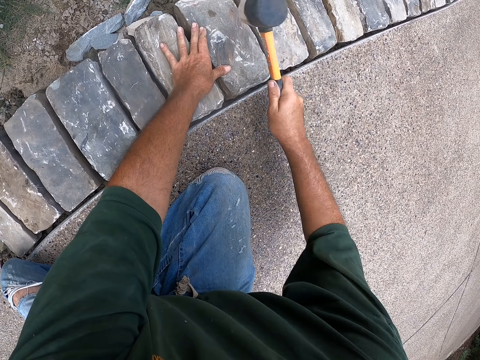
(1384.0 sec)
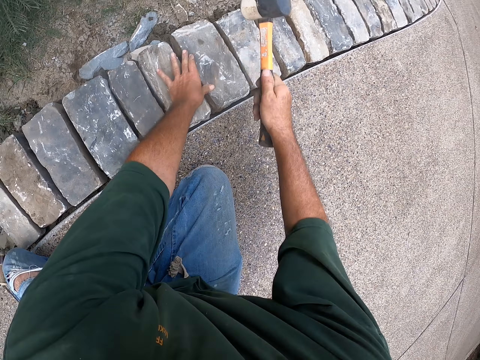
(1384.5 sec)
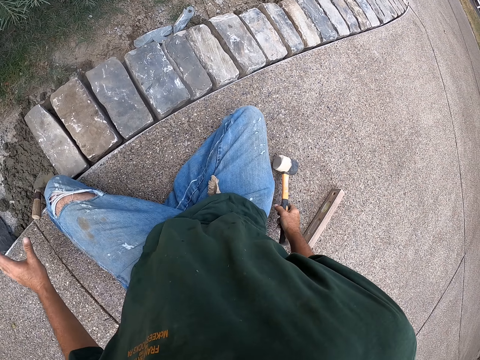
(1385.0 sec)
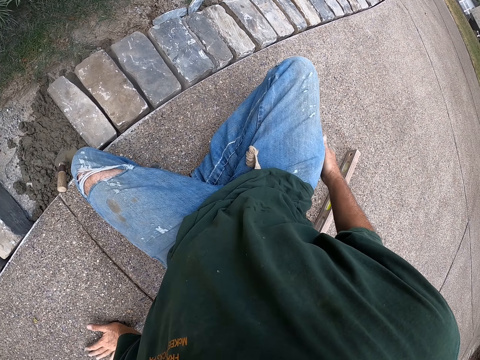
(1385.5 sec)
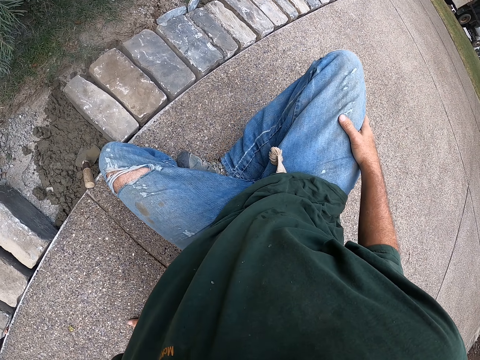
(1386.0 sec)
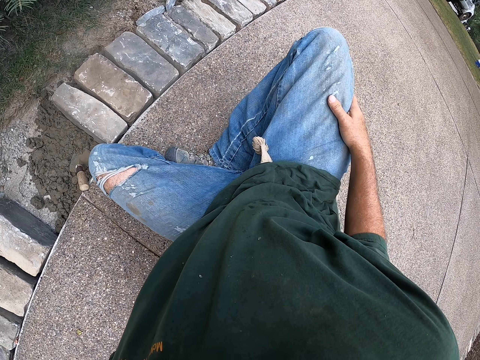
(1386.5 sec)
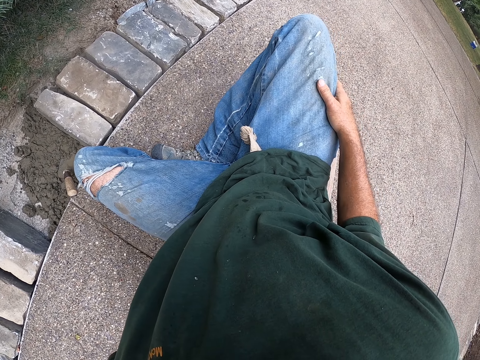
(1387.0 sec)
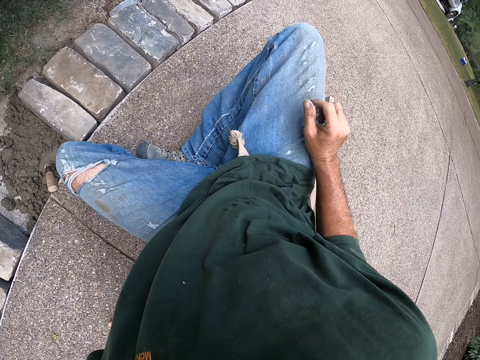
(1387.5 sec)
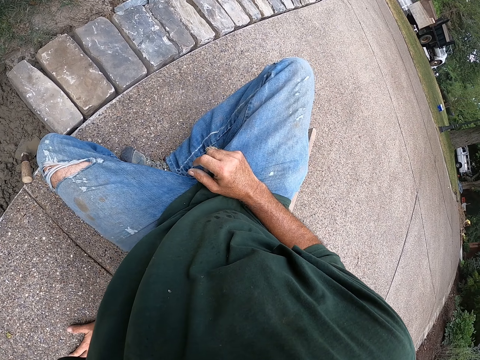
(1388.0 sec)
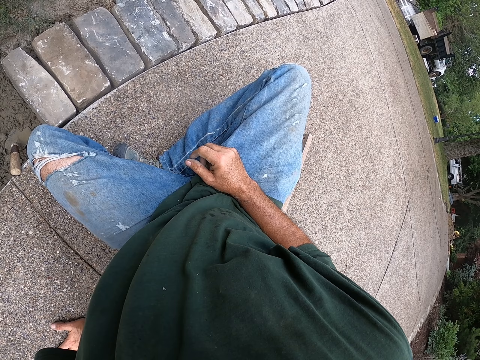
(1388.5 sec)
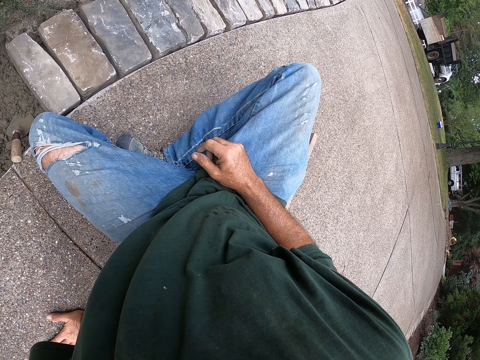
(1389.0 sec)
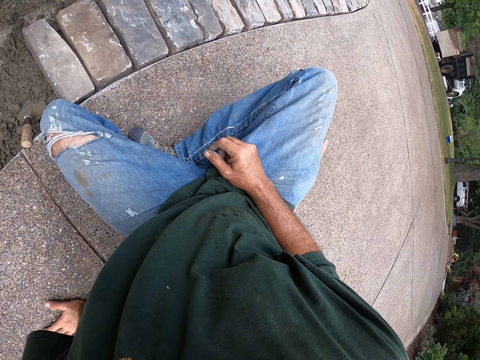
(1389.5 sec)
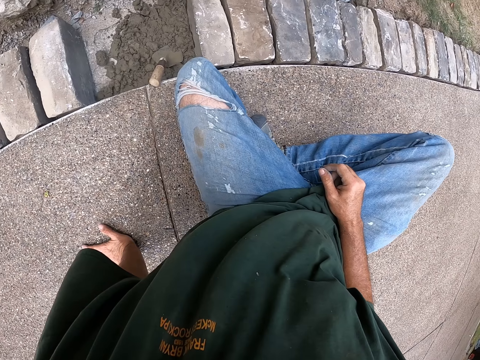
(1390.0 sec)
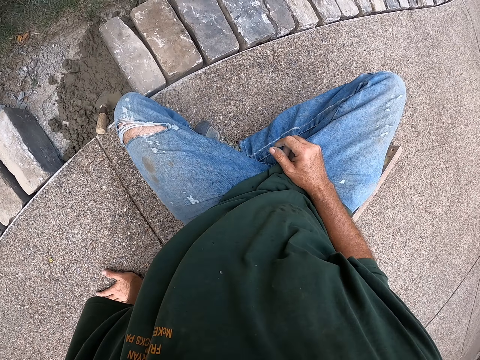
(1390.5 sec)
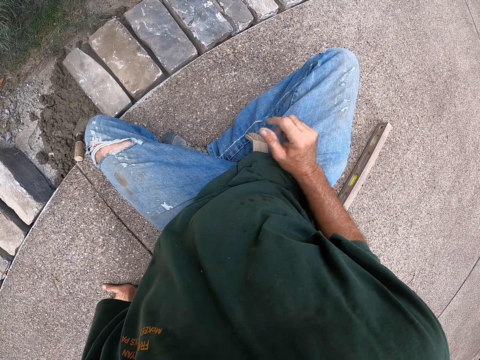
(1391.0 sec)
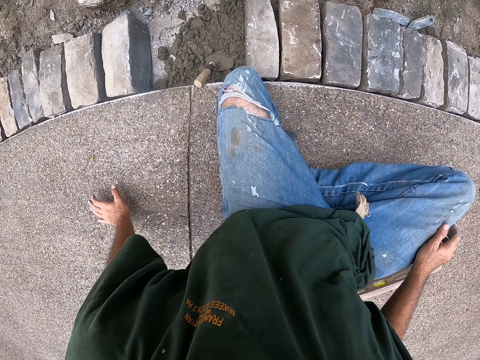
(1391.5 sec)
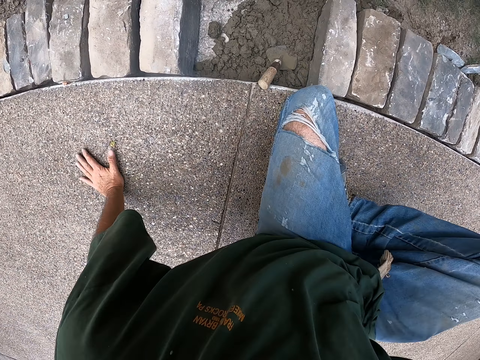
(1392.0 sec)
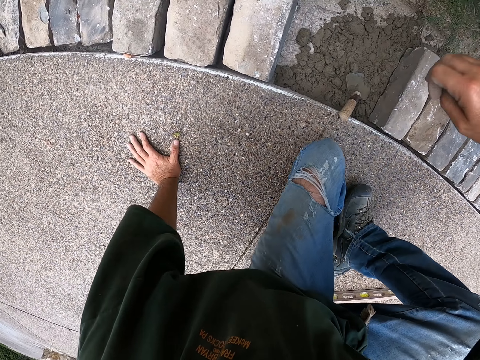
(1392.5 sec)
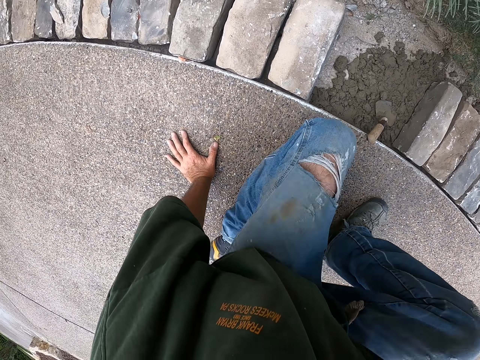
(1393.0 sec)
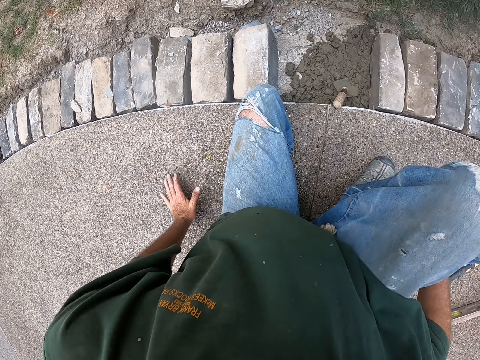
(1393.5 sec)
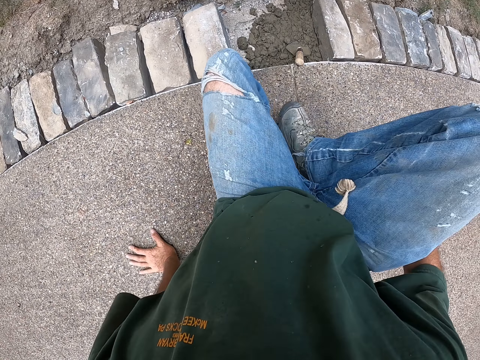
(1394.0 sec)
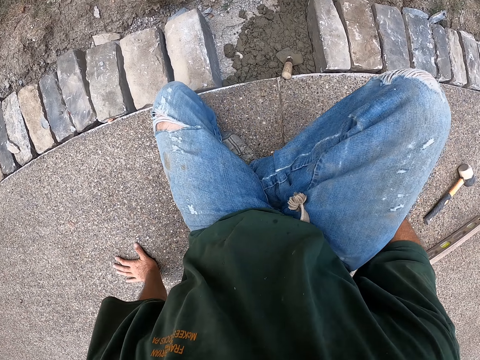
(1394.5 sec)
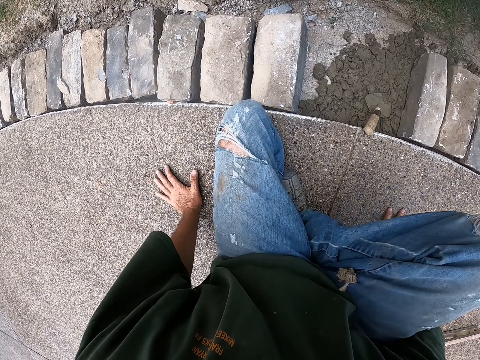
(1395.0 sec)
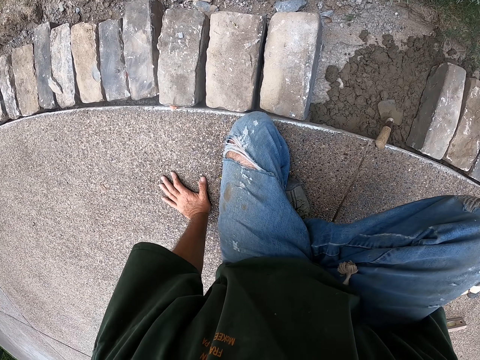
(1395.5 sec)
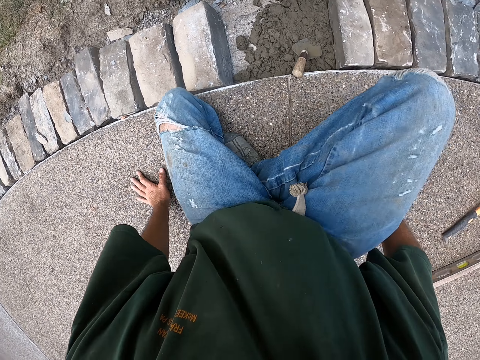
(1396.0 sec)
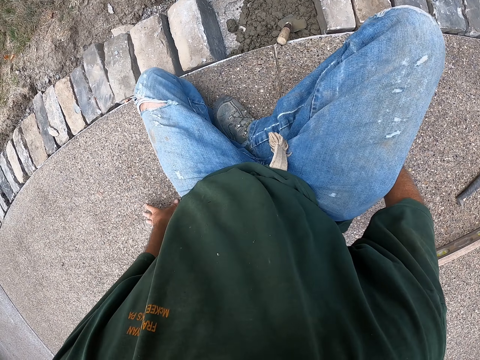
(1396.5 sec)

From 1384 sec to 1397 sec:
The camera wearer puts down the hammer. He leans to the left. He moves his hand. He looks at the bricks. He moves to the left, beside the bricks.

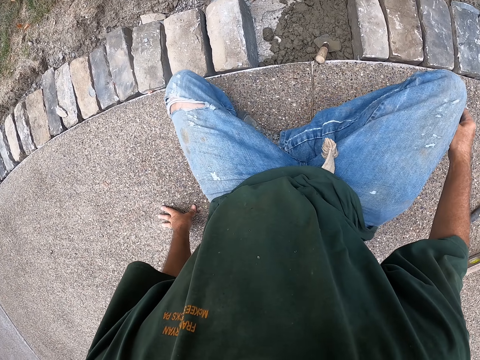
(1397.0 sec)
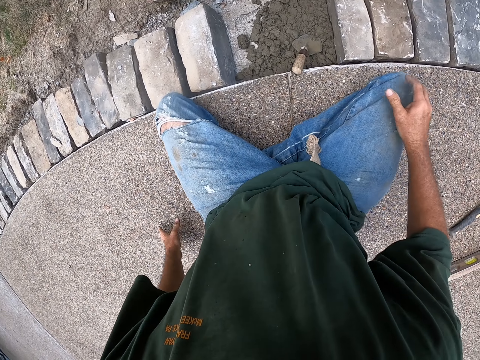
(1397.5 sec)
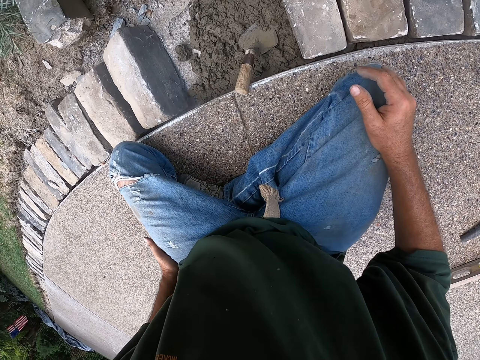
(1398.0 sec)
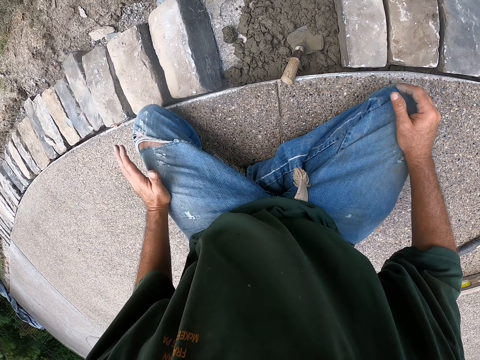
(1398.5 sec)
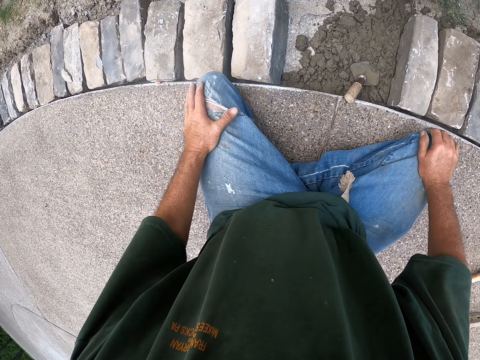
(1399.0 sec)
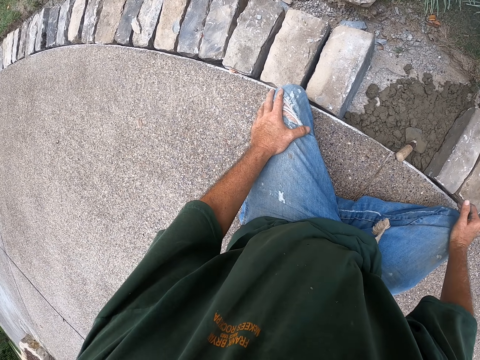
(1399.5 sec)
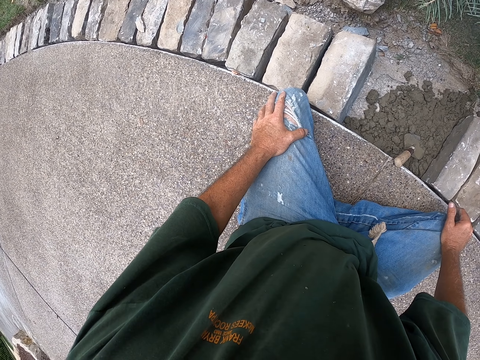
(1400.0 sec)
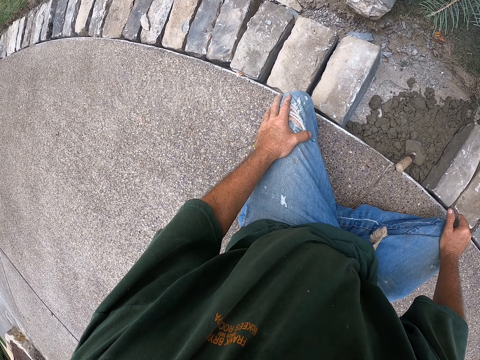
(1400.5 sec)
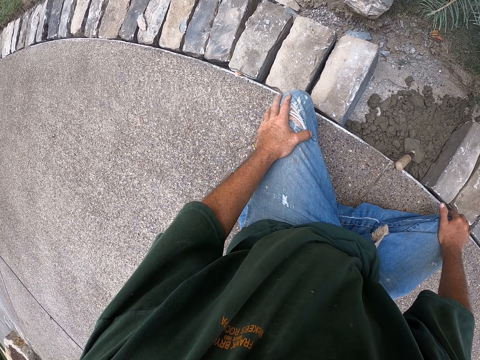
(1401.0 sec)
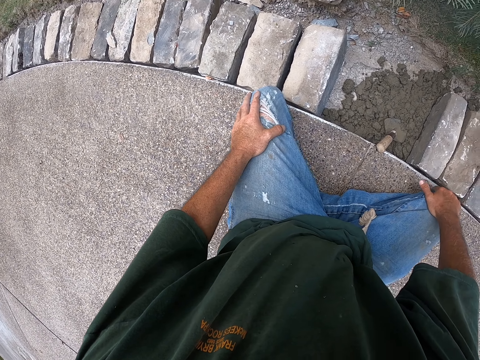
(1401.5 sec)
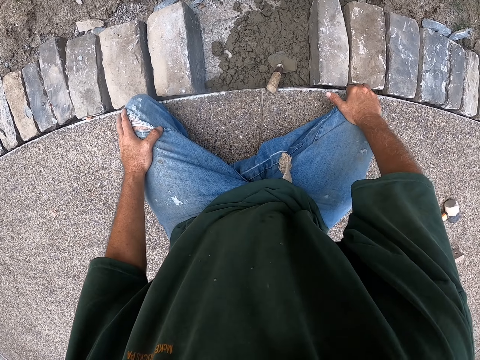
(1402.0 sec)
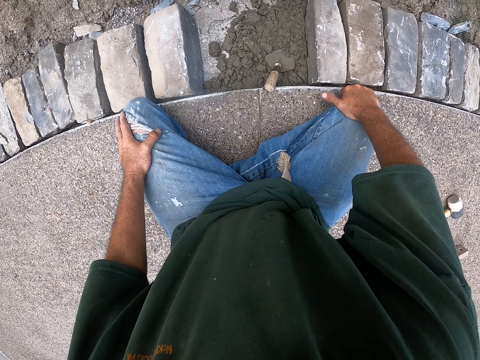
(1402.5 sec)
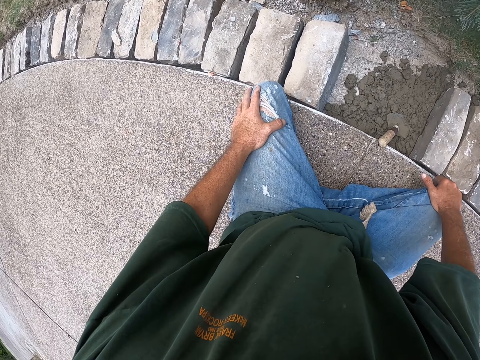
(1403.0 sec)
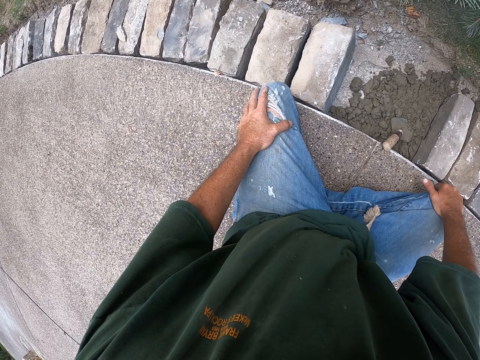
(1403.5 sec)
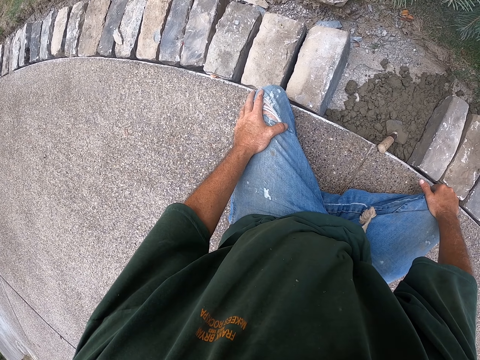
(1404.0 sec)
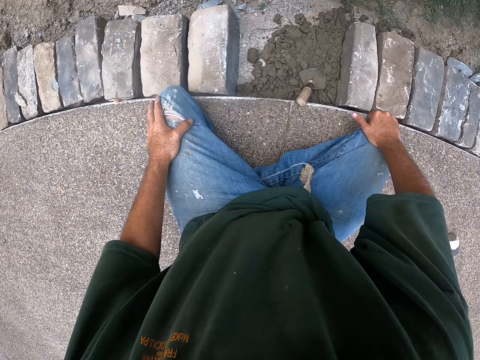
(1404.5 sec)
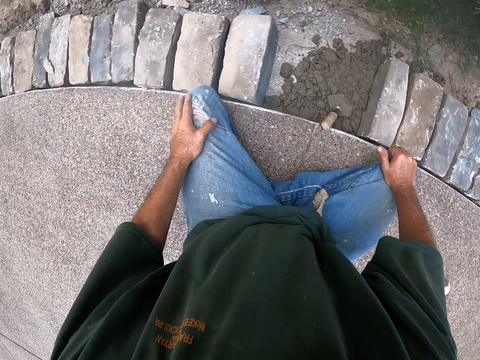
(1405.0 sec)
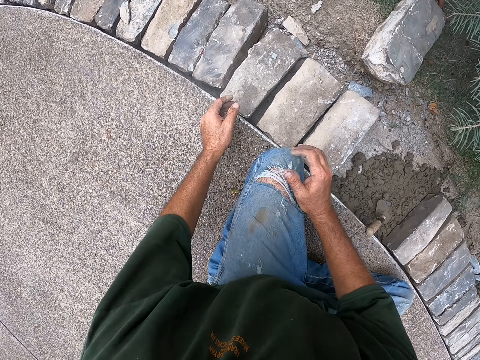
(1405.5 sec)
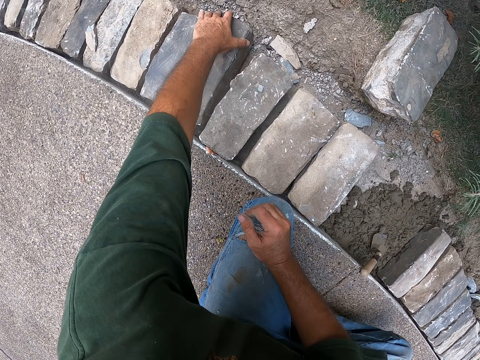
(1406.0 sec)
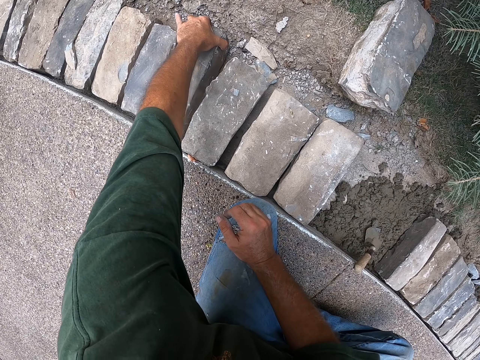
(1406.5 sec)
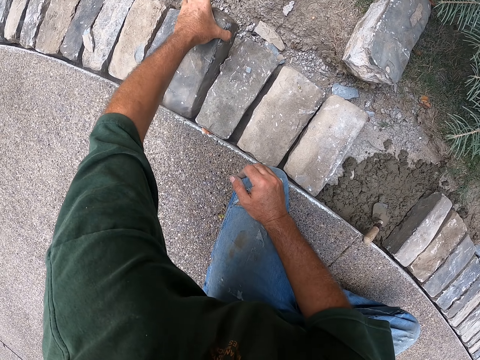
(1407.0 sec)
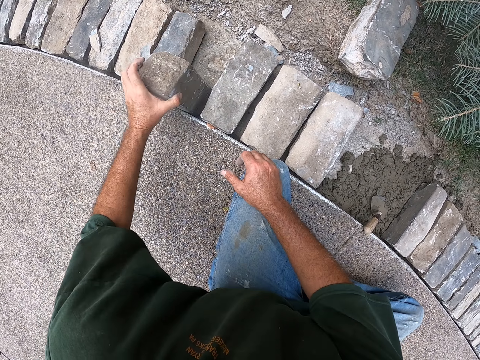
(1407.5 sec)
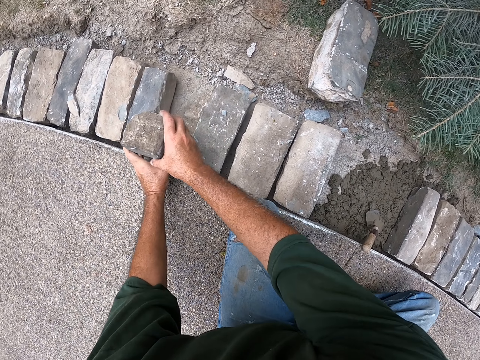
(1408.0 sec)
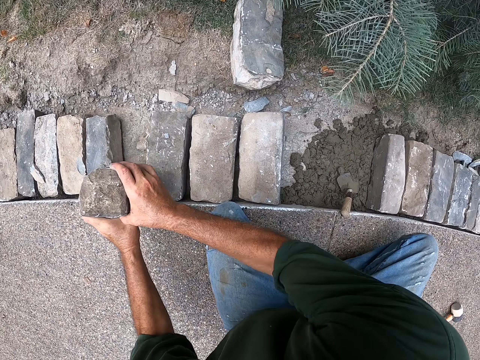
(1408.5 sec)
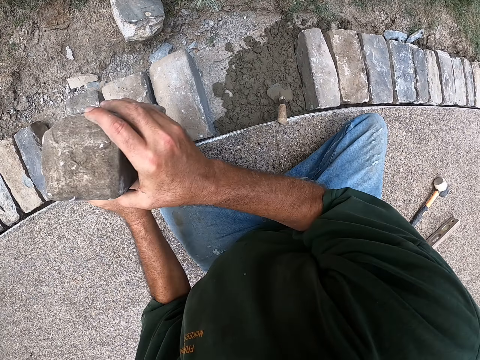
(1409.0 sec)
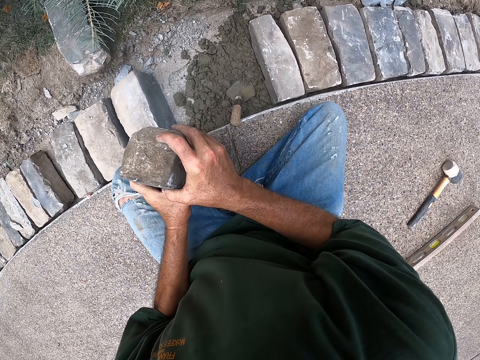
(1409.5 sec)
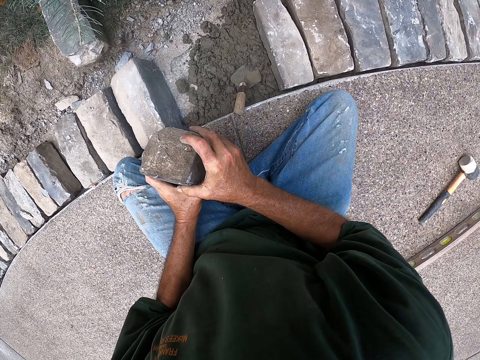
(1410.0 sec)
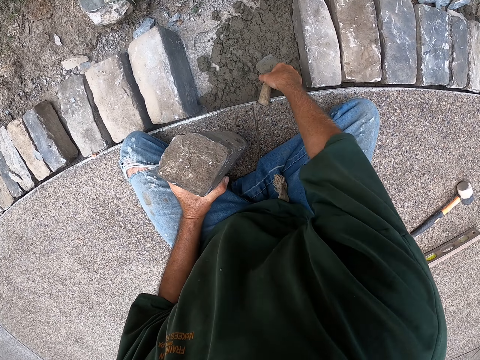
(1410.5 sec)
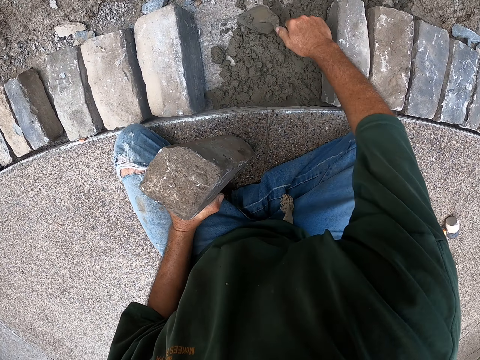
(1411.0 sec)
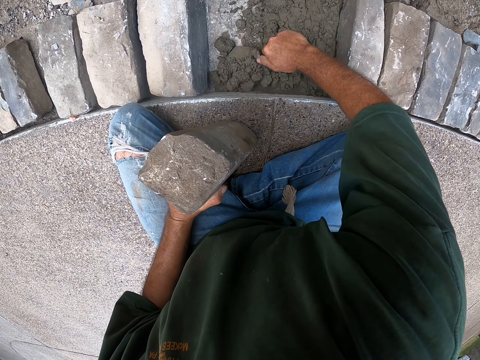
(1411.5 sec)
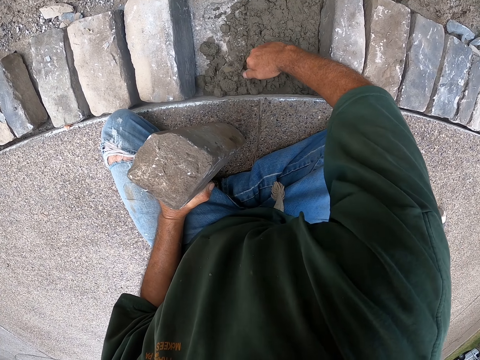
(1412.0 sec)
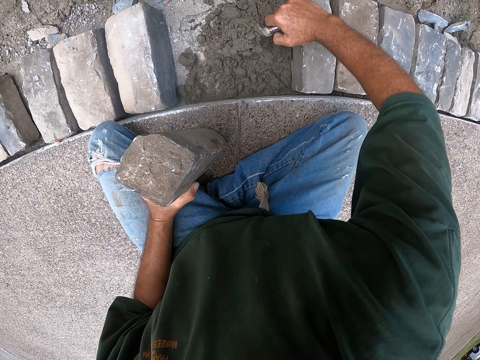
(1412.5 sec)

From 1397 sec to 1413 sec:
The camera wearer puts his hands on his knee. He looks at the bricks. He holds the brick. He picks up the brick. He lifts the brick. He puts down the brick. He holds the trowel. He spreads cement with a scooper. He scoops the concrete.
